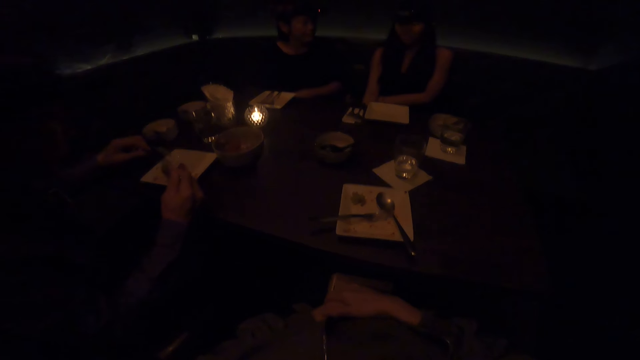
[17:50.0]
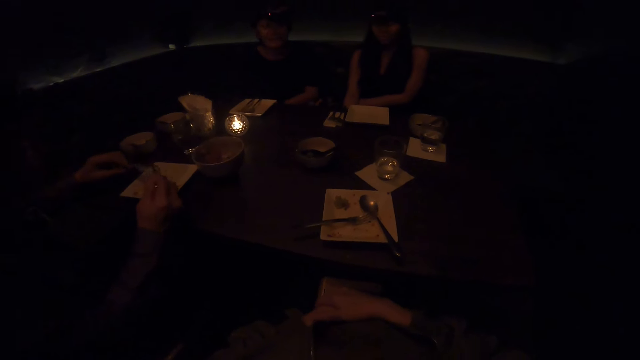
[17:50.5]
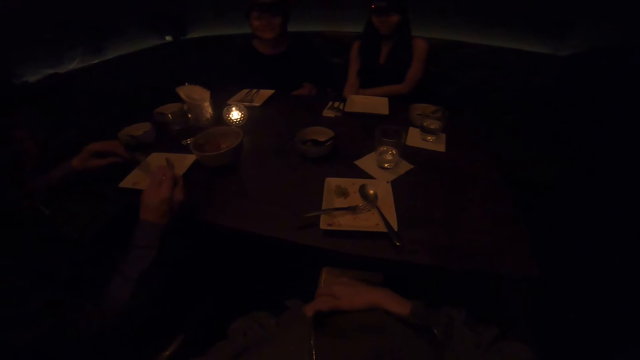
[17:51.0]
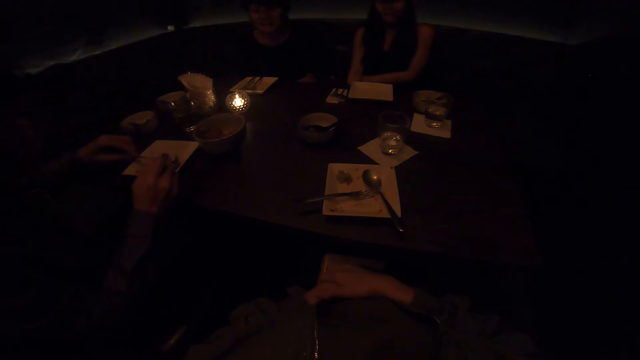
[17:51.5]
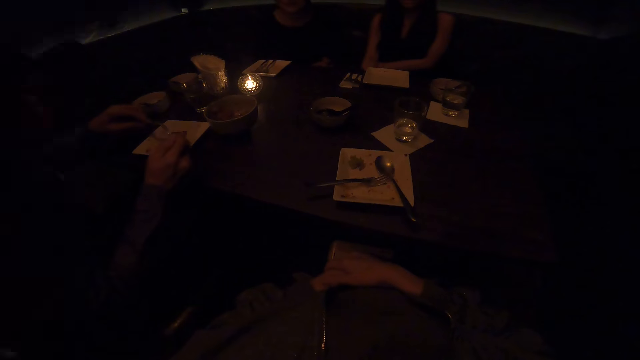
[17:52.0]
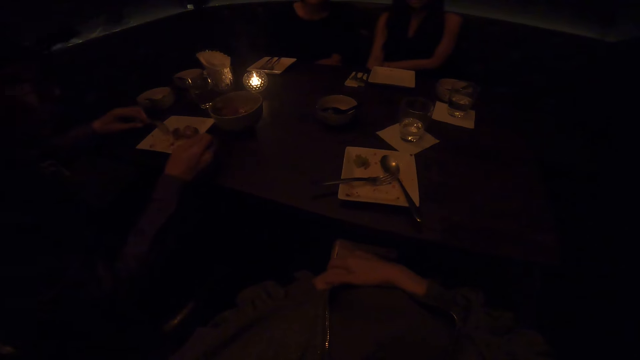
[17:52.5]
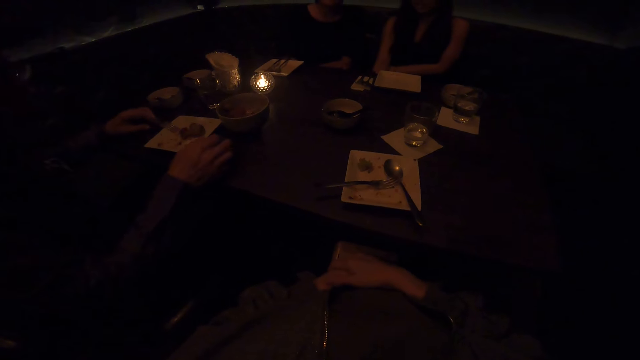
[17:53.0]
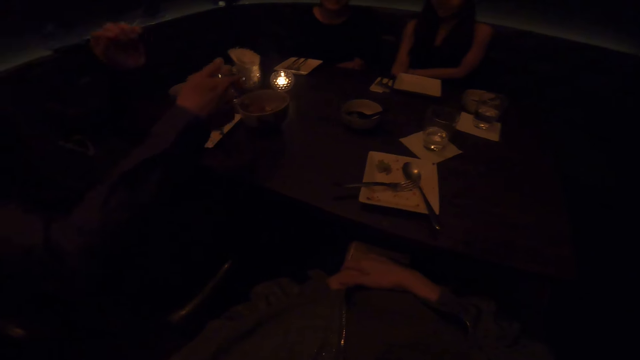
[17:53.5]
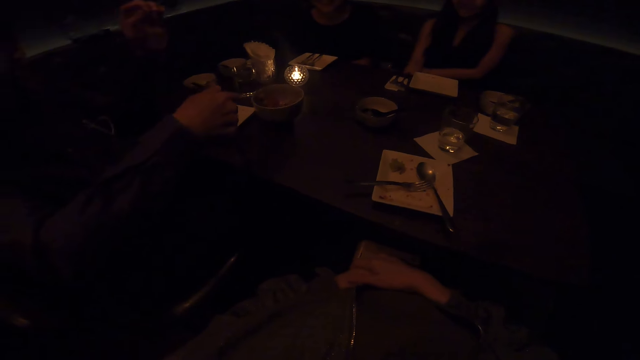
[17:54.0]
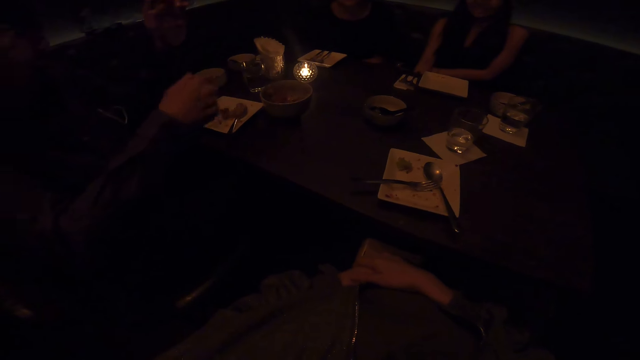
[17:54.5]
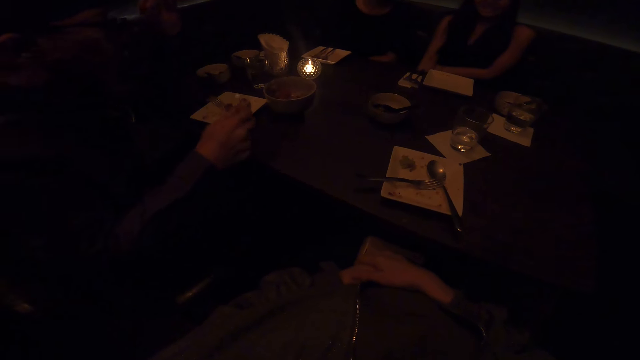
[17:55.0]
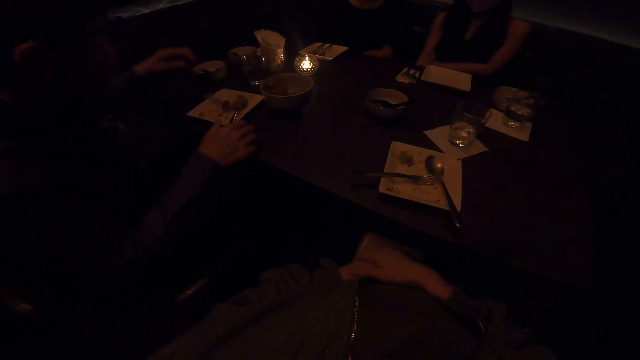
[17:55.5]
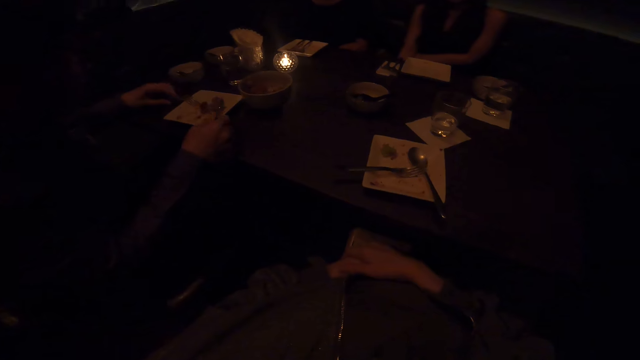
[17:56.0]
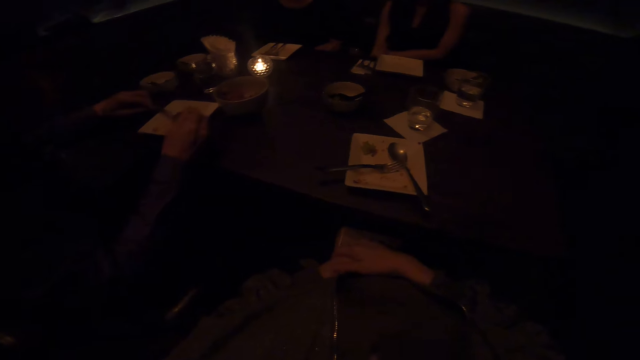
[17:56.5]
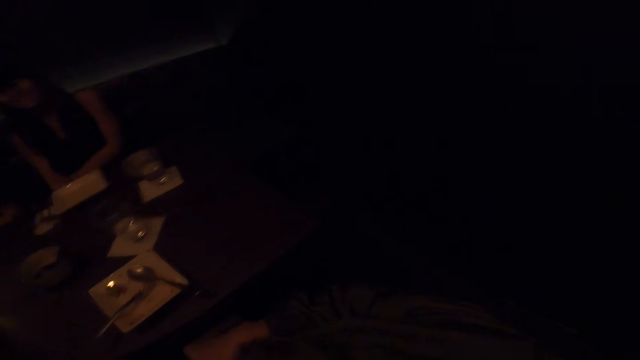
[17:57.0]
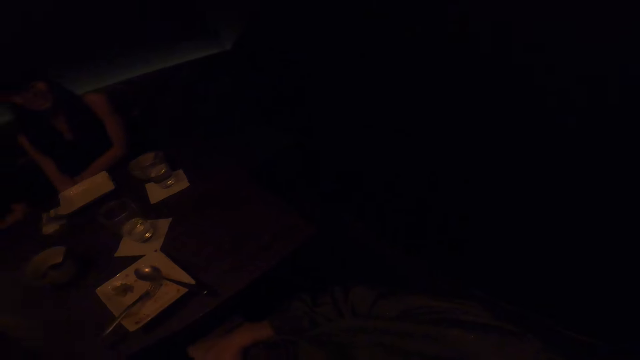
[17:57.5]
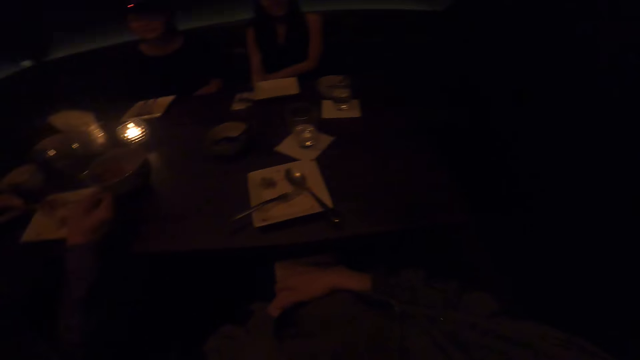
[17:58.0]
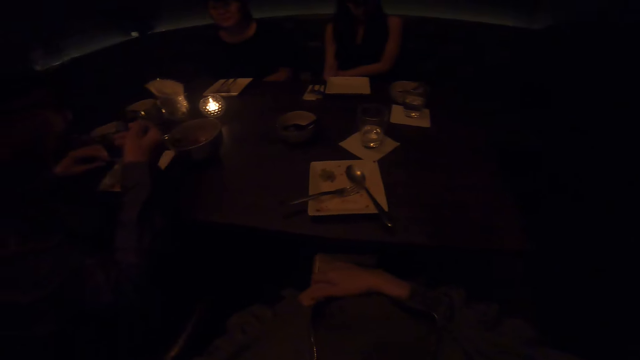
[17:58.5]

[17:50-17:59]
A man scoops the food in the plate. The man talks with friends. The camera wearer looks around.

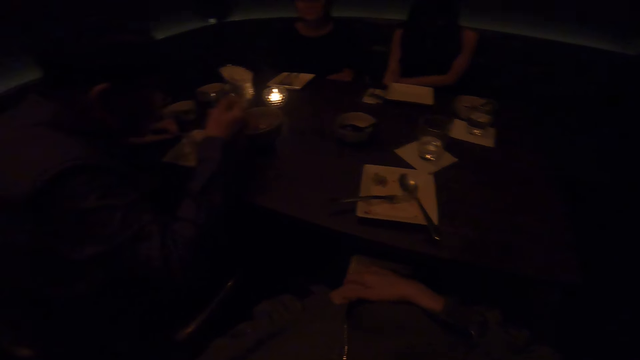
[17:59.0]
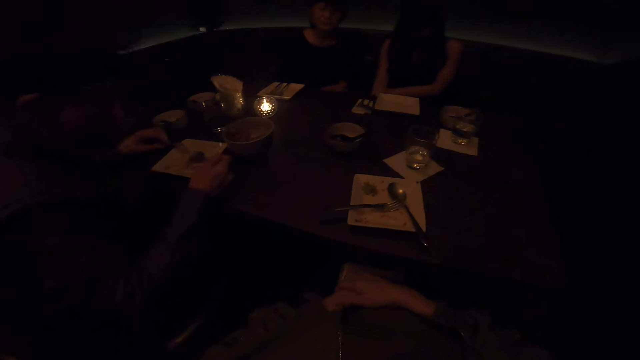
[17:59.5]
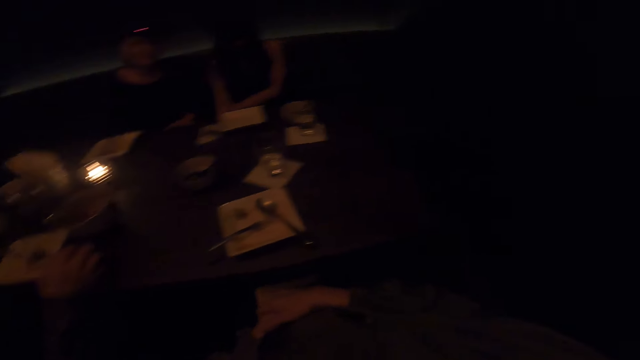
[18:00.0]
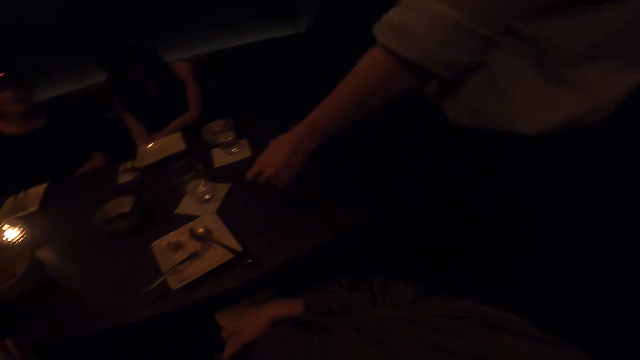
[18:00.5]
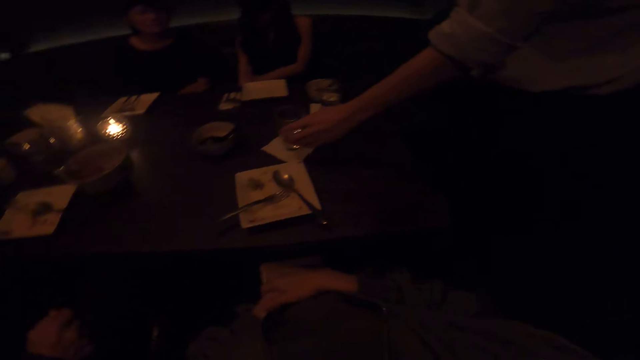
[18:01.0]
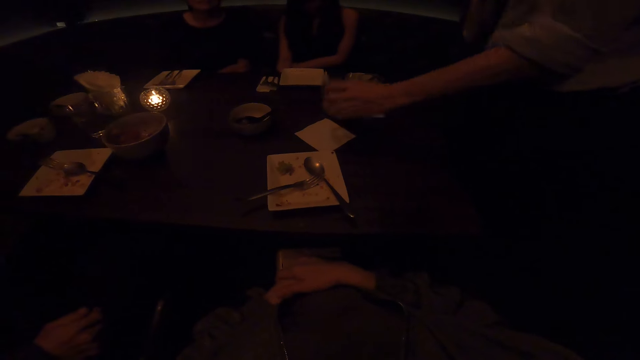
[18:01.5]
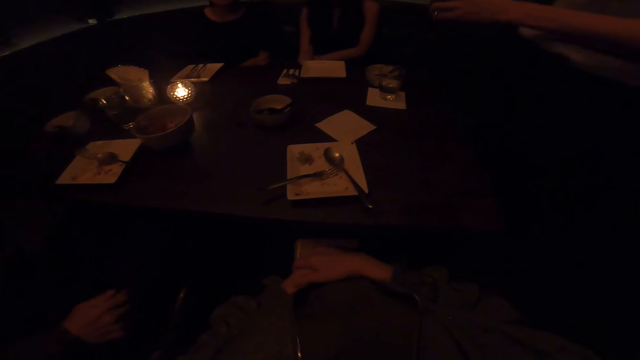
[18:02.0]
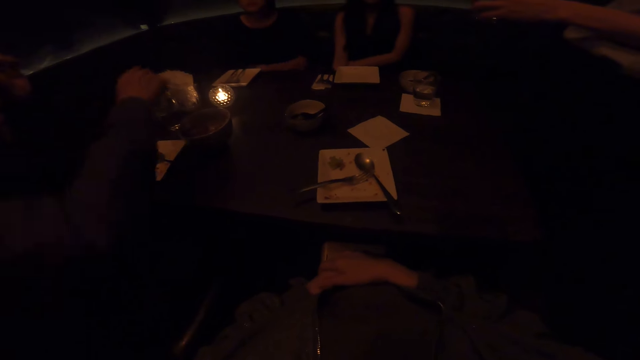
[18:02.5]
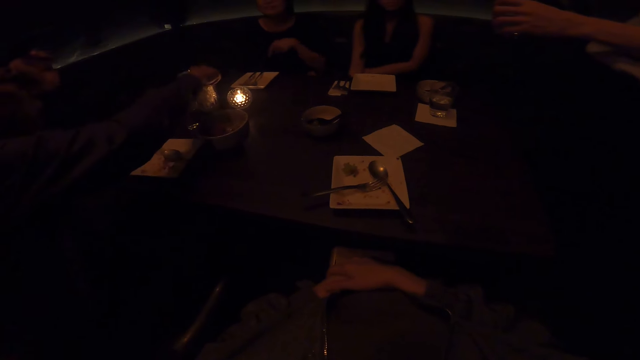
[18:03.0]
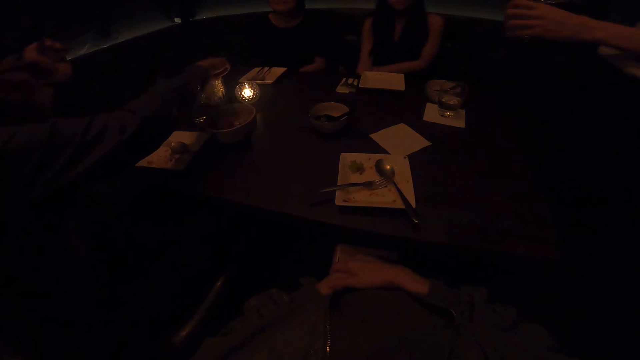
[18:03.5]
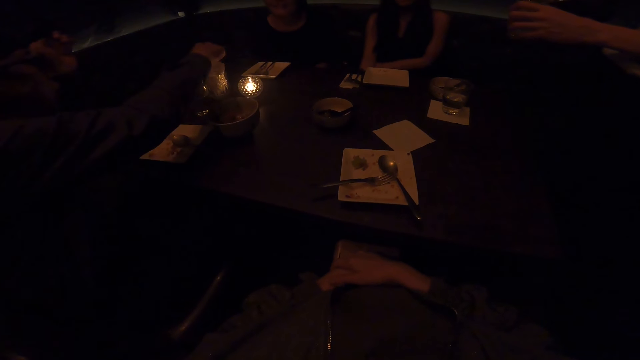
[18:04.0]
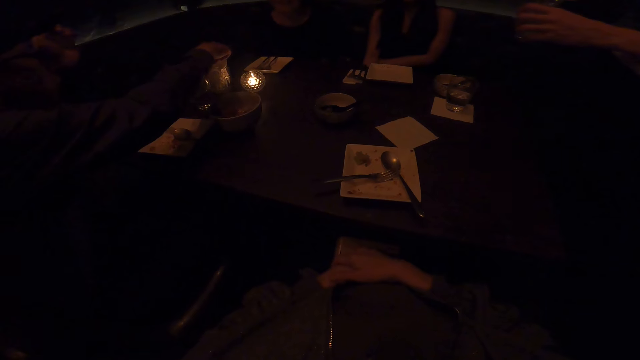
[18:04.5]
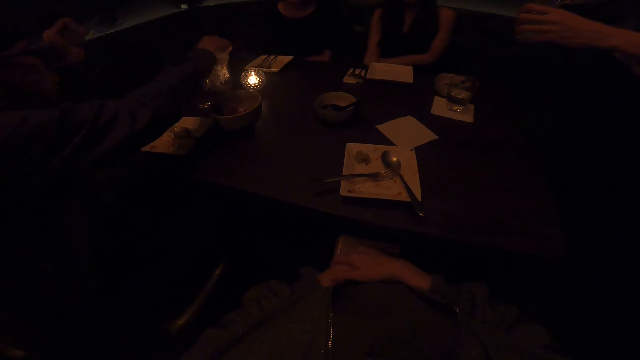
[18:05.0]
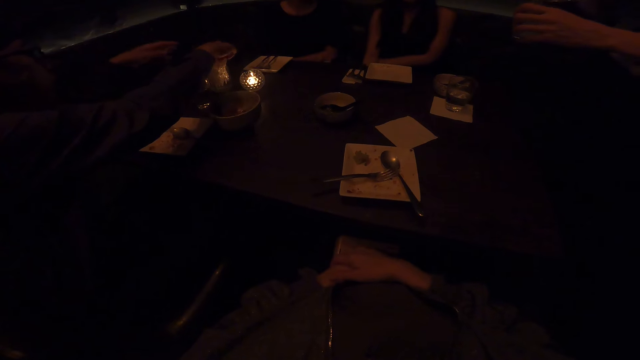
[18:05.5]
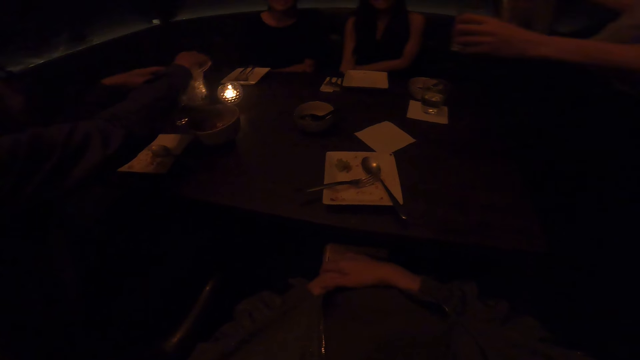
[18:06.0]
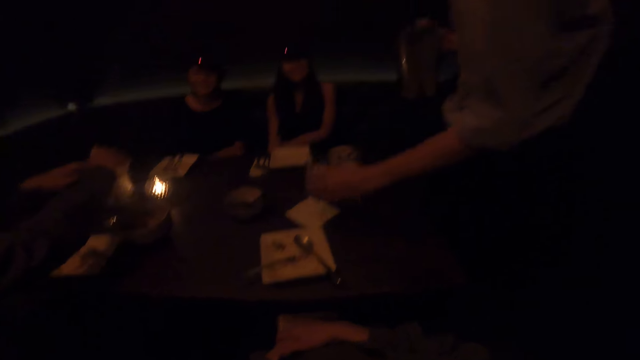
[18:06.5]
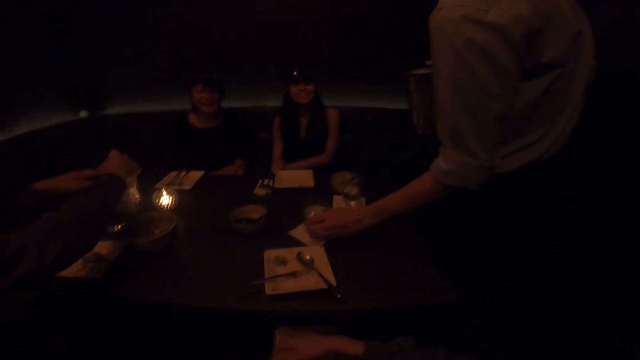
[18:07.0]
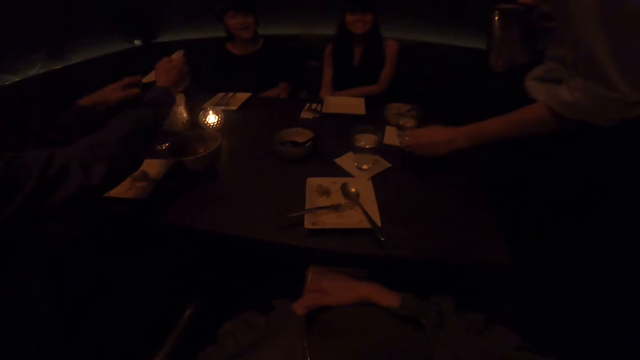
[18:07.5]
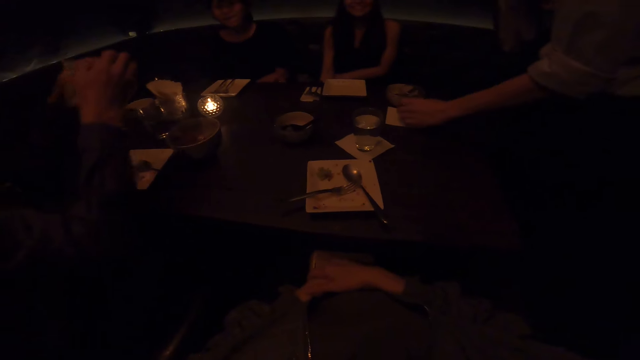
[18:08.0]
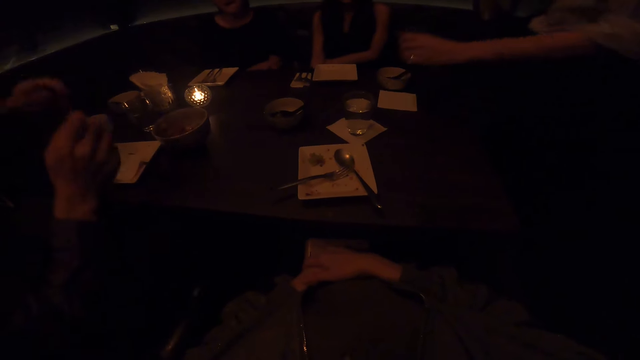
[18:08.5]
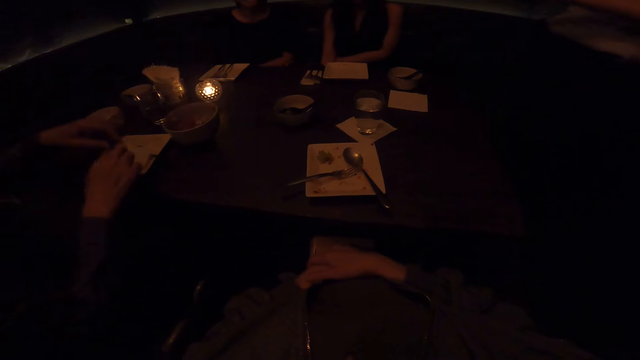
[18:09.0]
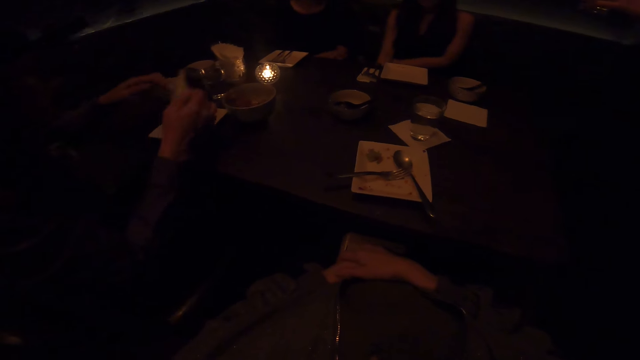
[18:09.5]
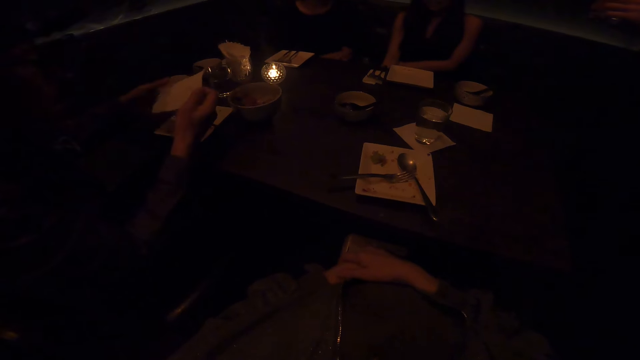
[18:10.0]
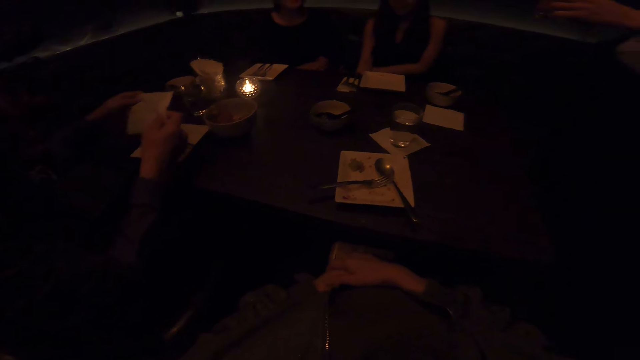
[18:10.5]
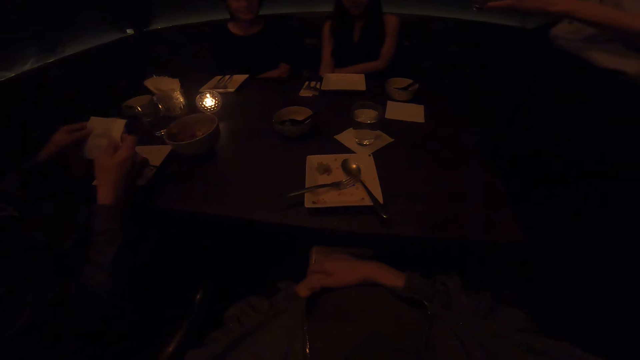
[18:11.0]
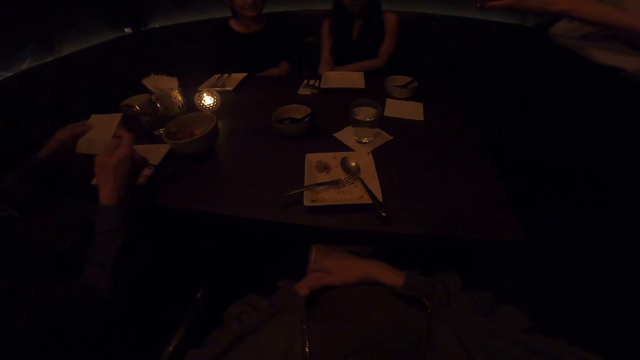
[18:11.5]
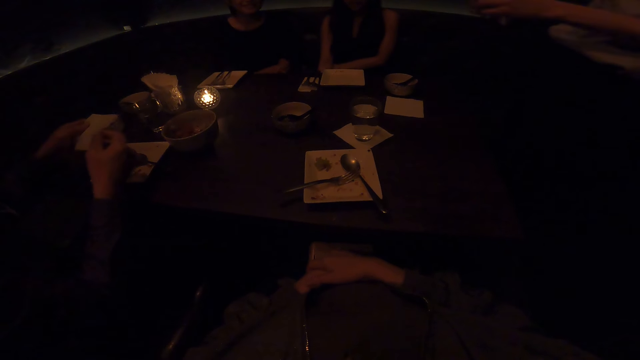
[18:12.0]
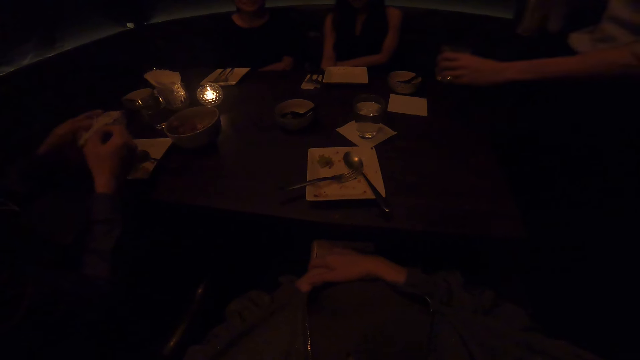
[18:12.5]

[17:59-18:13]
A man picks the glass of water on the table. He holds the glass of water with his hands. Another man picks the serviette in the glass. The first man puts the glass of water on the table and picks the glass of water on the table. The other man holds the serviette with his hands.
